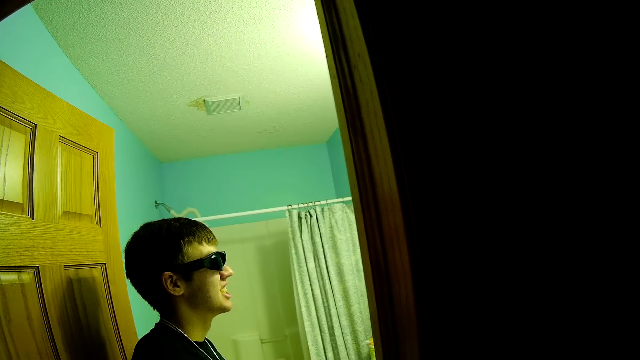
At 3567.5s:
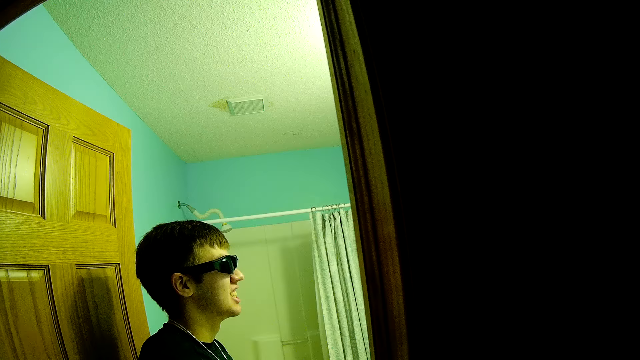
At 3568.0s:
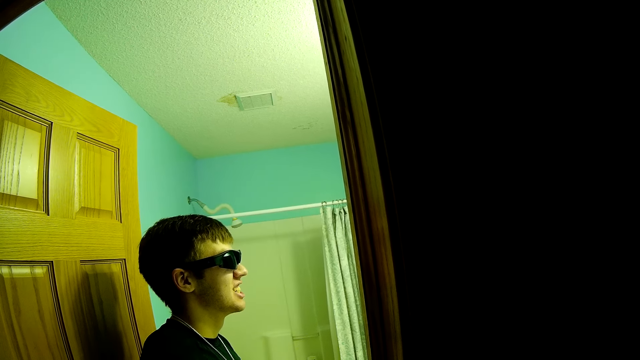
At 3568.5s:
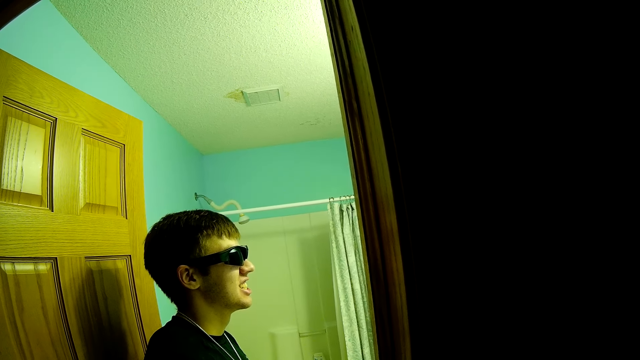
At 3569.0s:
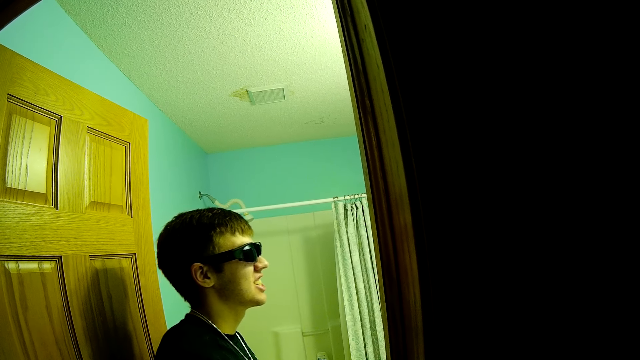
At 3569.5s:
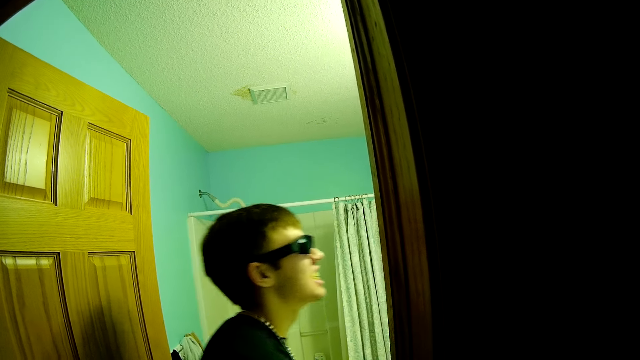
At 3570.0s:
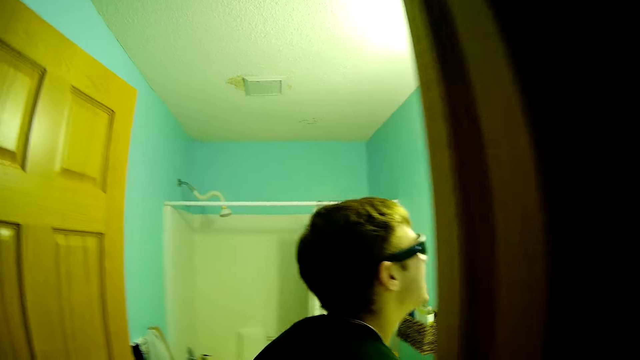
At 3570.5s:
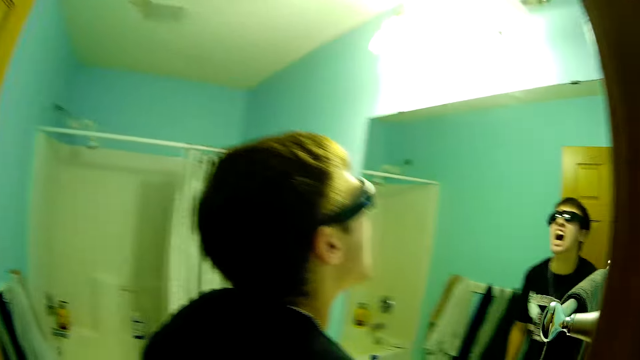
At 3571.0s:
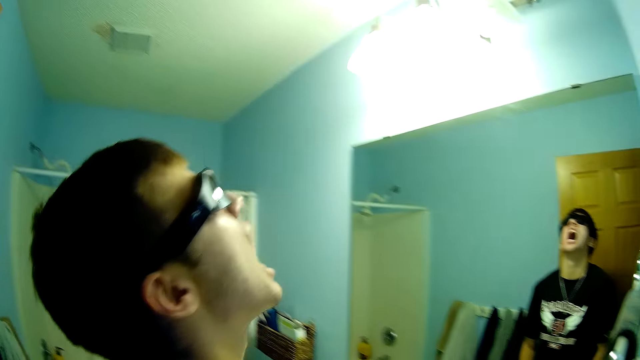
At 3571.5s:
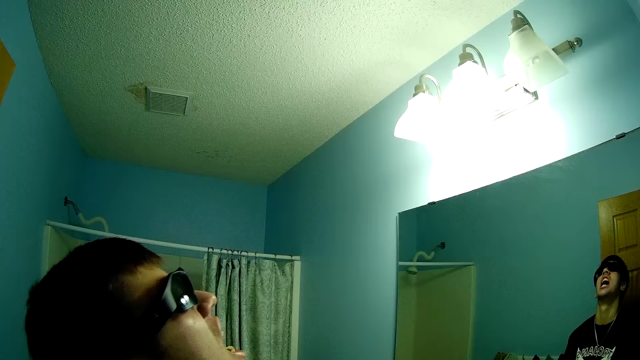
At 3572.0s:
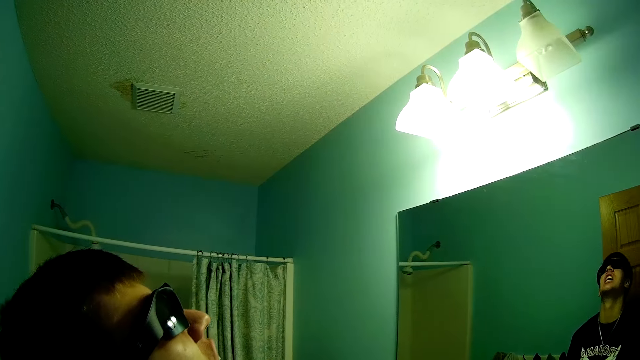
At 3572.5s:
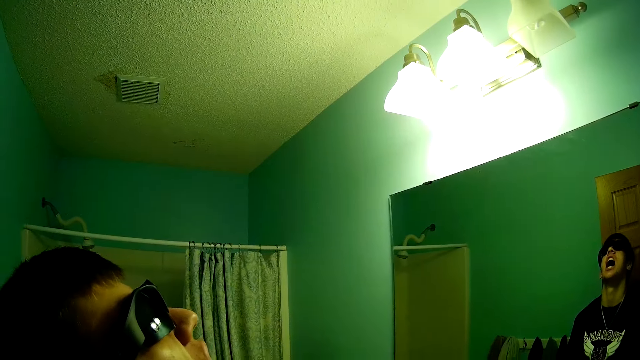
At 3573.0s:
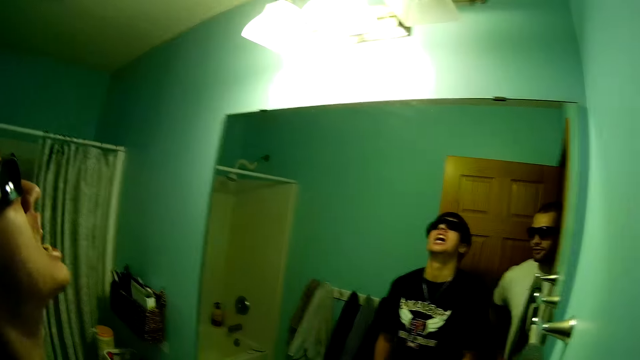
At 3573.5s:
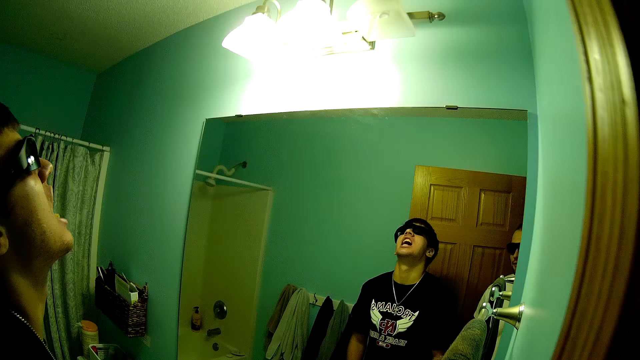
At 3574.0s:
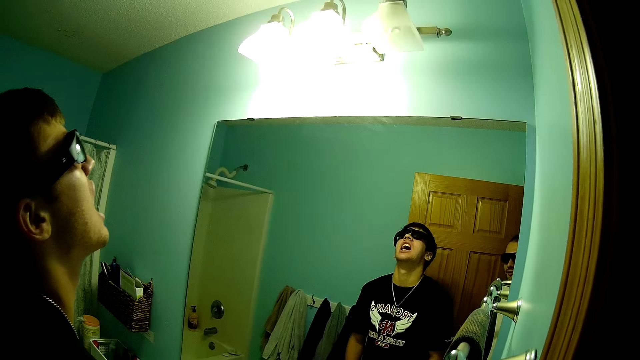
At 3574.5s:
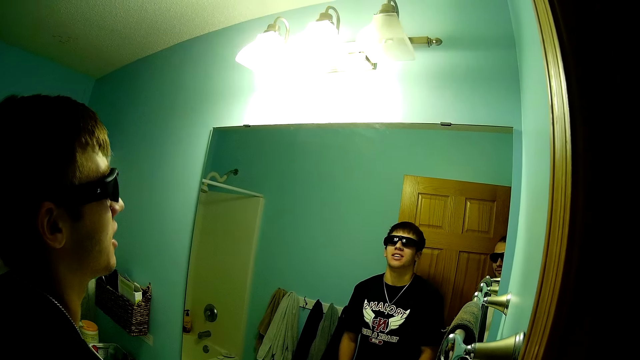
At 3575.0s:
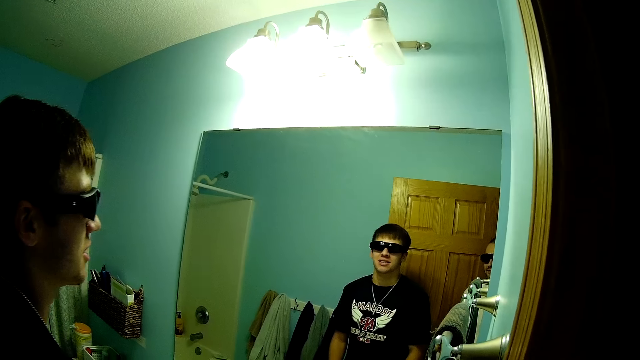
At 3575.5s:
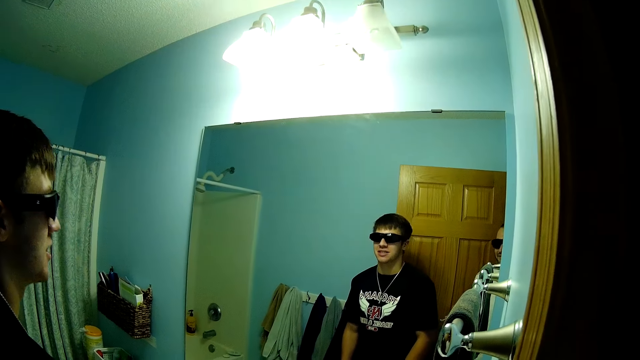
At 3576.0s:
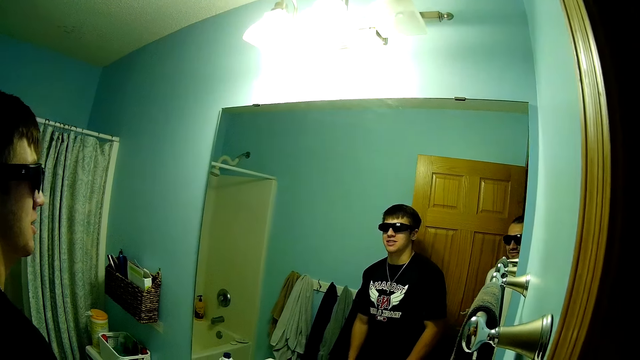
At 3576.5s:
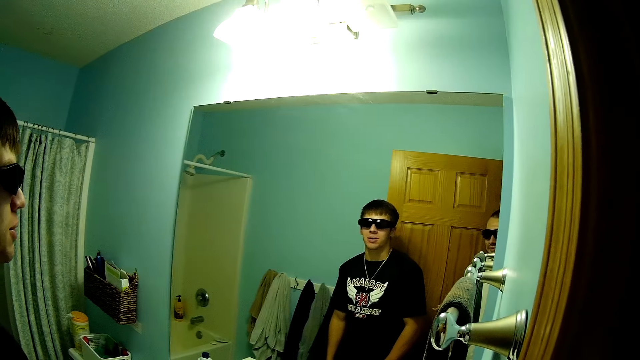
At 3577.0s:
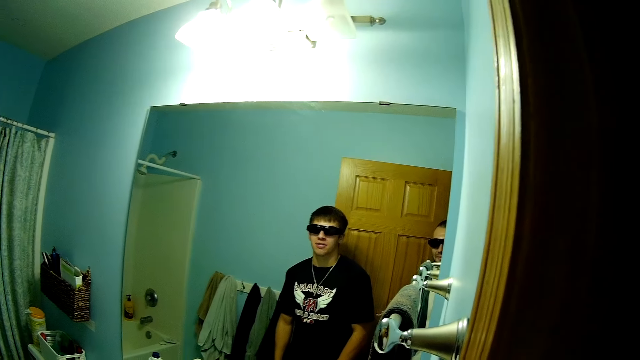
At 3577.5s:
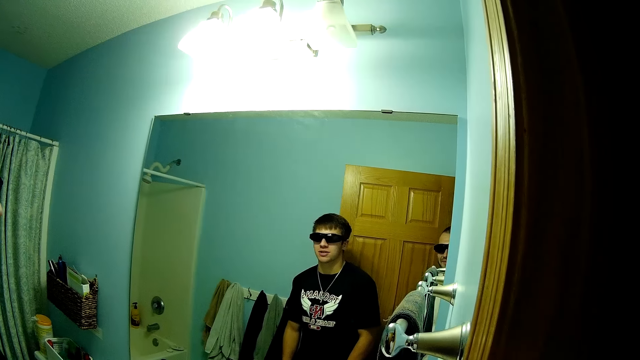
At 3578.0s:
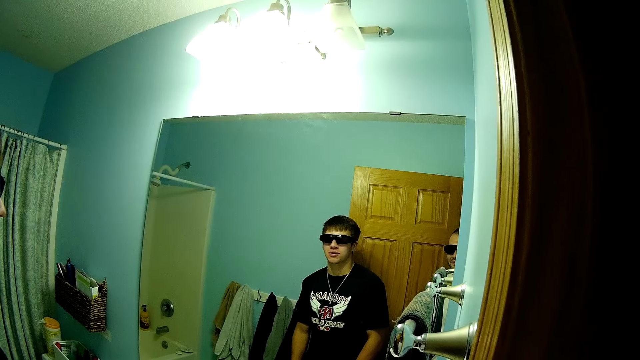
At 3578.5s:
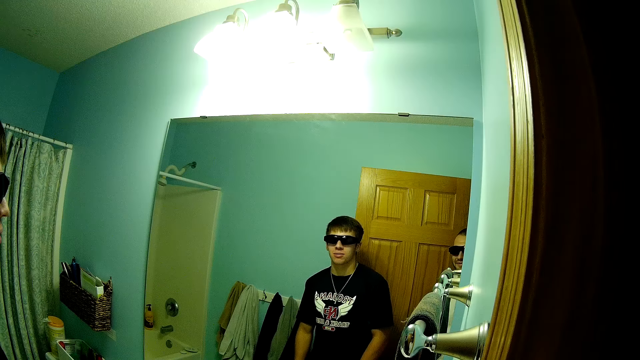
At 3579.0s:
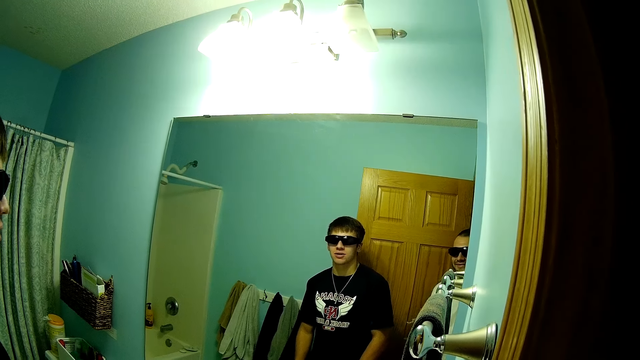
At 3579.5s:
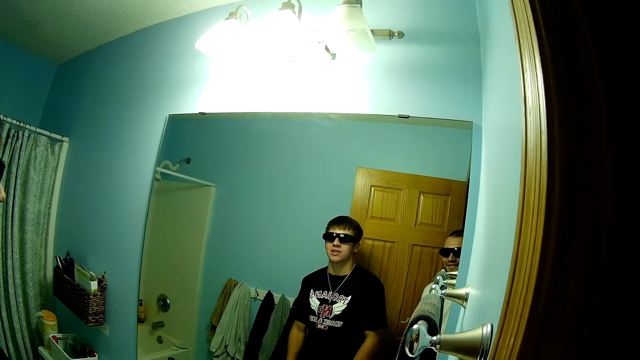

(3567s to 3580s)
The camera wearer converses with a person. The person looks at himself in the mirror. The camera wearer looks at the person, converses with the person, looks at themselves in the mirror, and looks at the person. The person converses with the camera wearer. The camera wearer interacts with the person.

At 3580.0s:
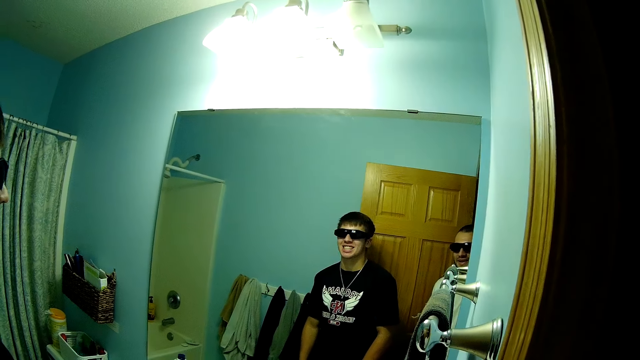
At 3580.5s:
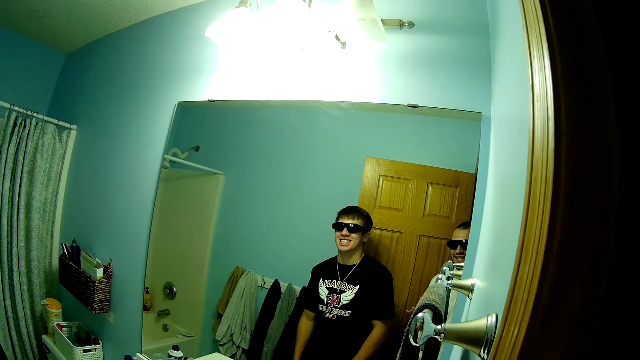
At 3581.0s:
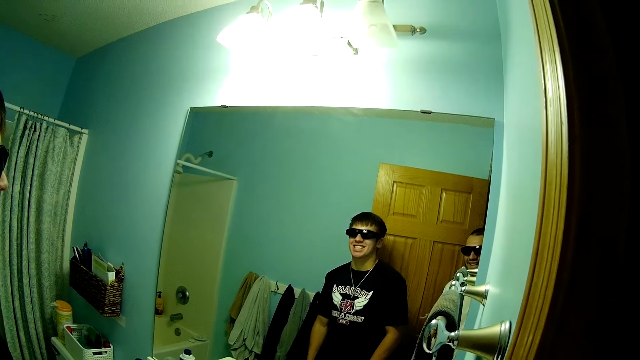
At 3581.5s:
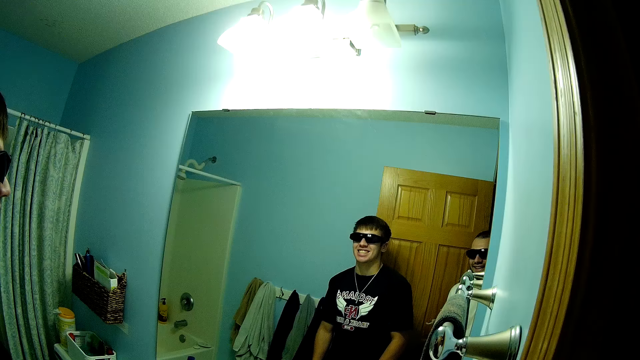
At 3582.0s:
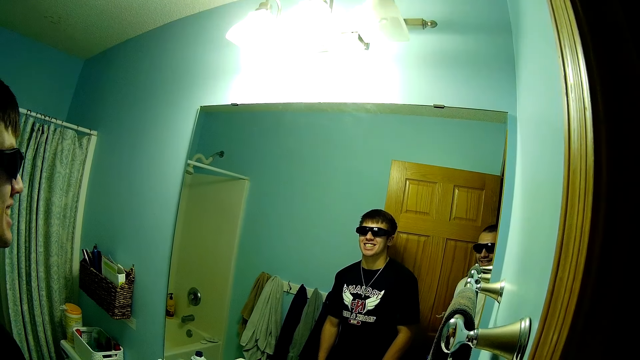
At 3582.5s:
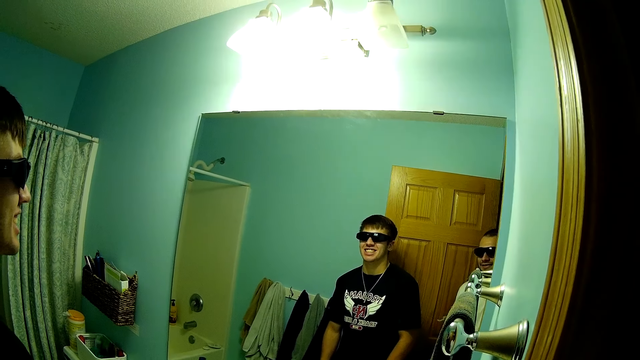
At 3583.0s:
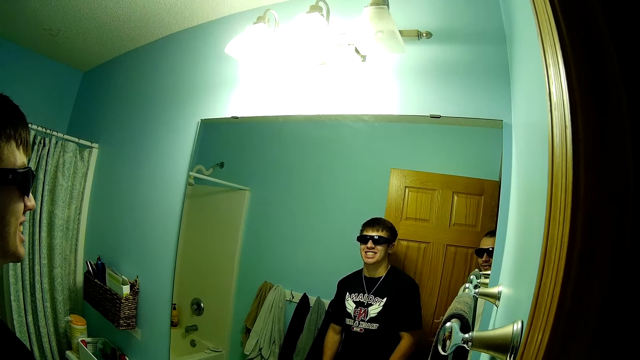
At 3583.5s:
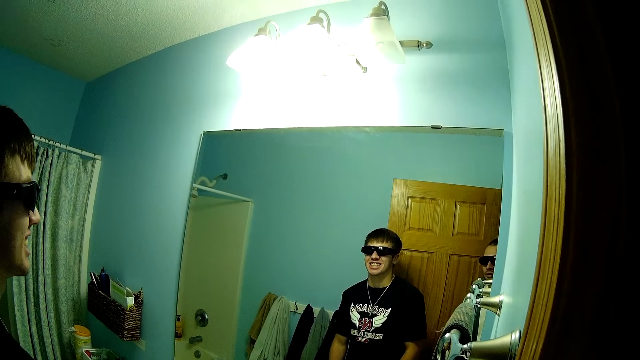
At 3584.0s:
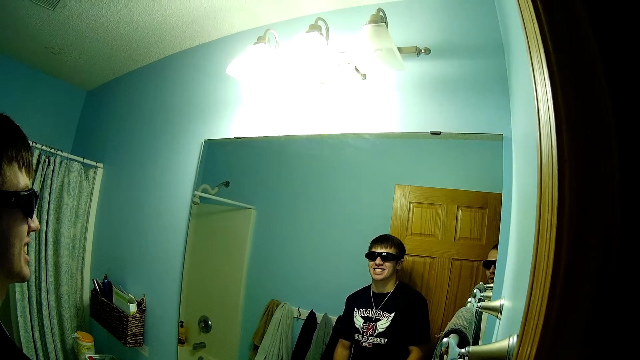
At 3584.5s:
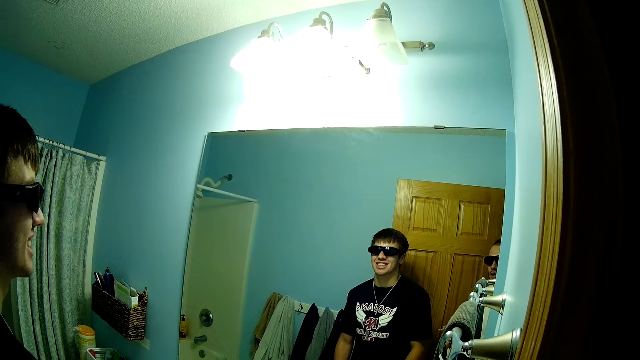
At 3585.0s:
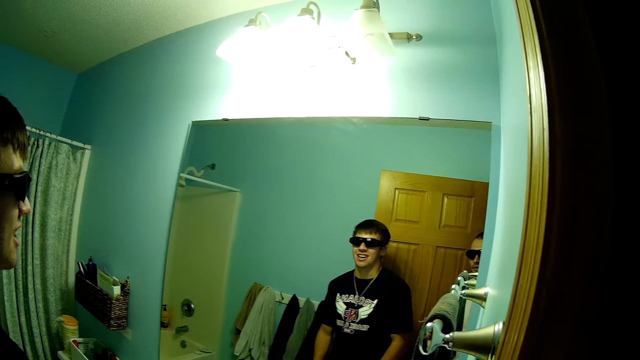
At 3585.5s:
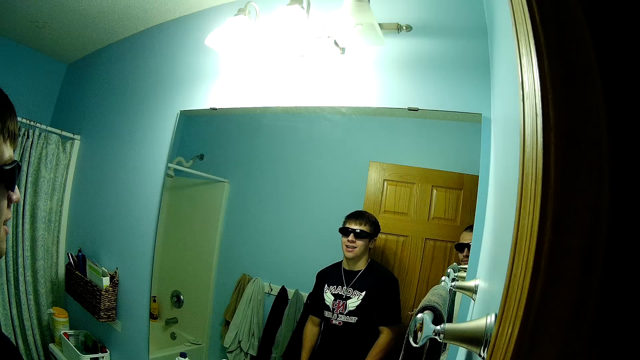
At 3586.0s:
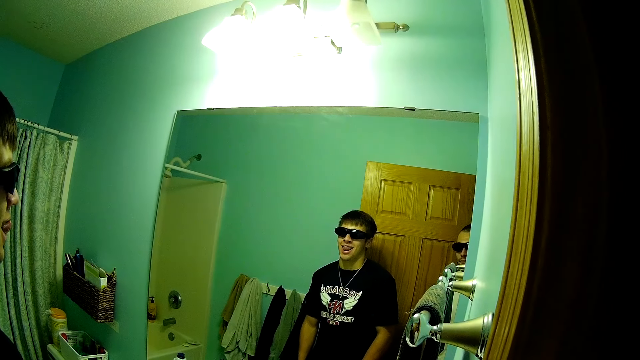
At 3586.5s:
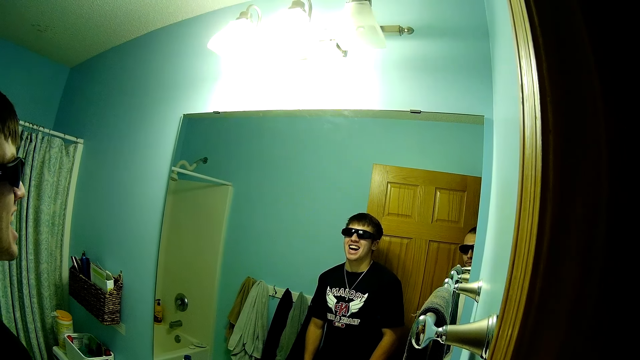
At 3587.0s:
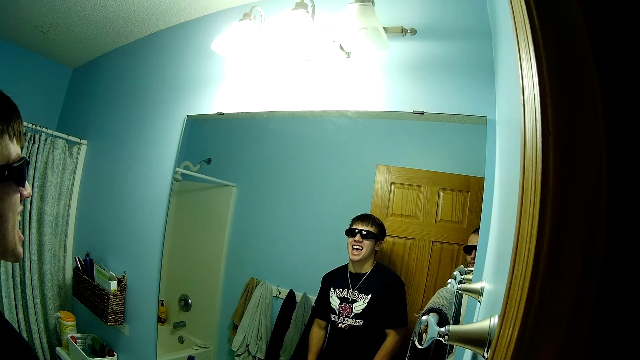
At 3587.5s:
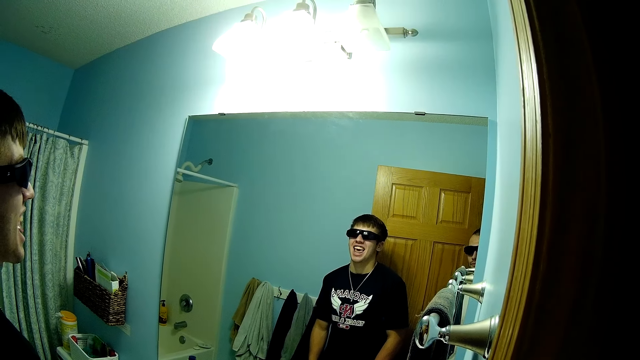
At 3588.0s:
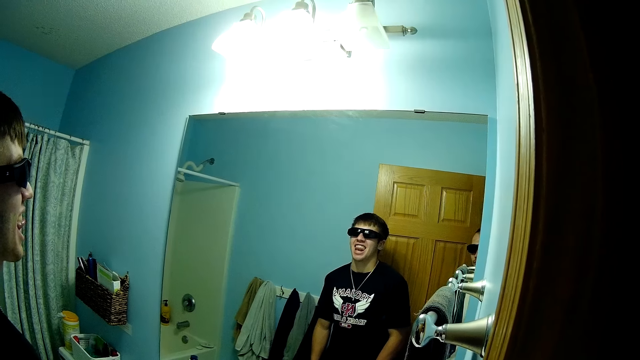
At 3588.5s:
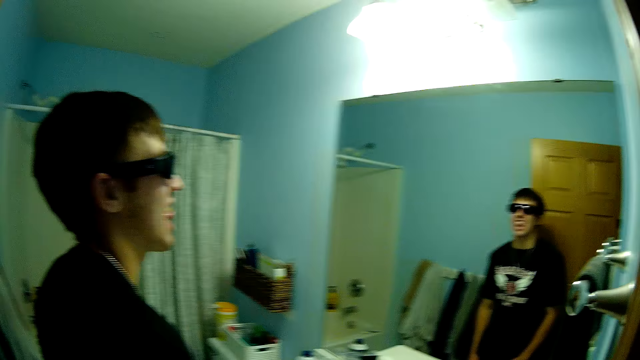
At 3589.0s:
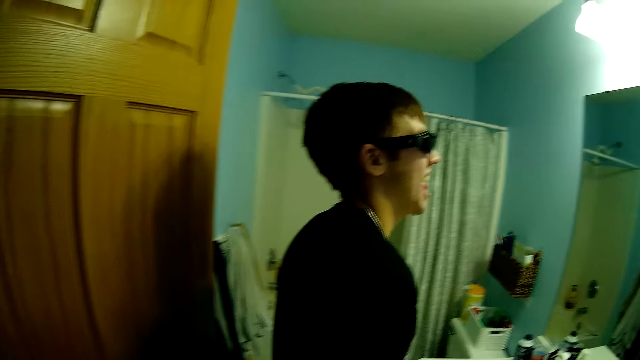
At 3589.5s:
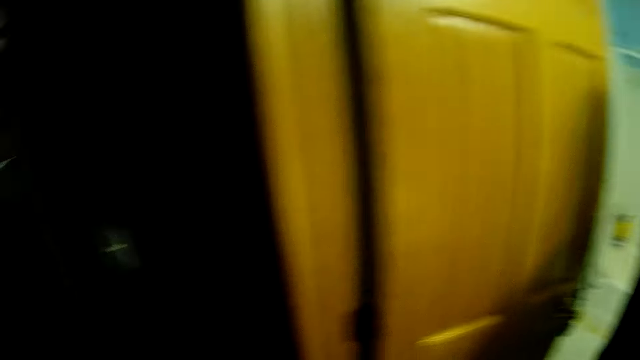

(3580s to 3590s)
The camera wearer converses with a man. They look at the man.
